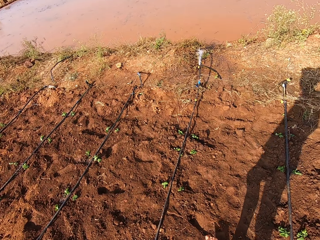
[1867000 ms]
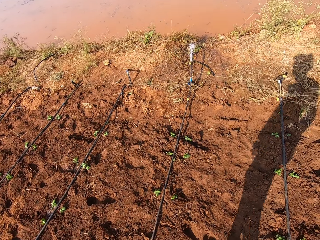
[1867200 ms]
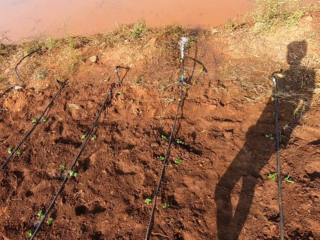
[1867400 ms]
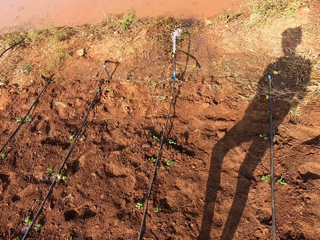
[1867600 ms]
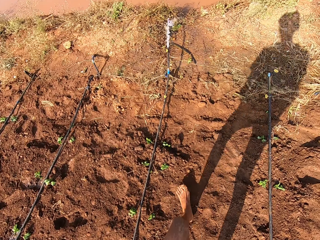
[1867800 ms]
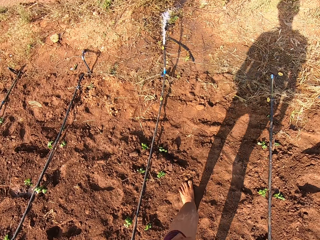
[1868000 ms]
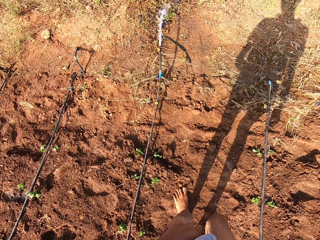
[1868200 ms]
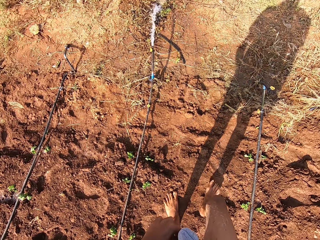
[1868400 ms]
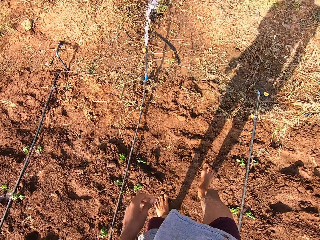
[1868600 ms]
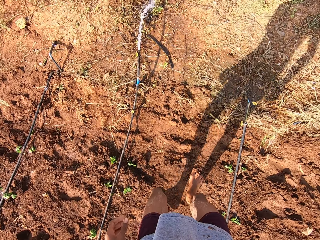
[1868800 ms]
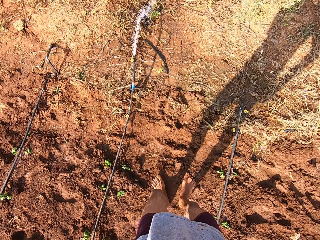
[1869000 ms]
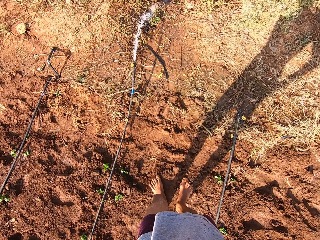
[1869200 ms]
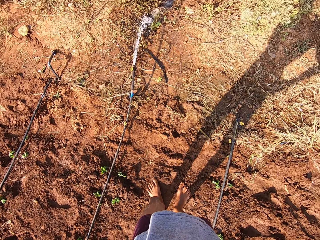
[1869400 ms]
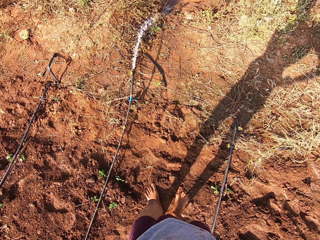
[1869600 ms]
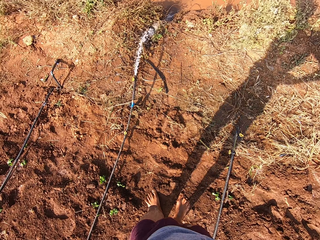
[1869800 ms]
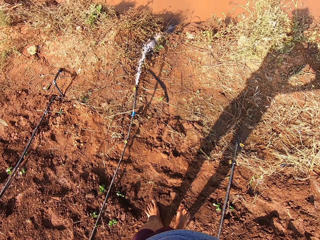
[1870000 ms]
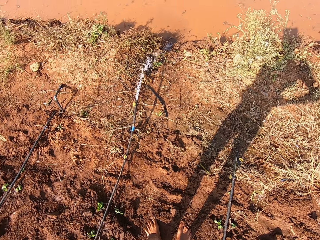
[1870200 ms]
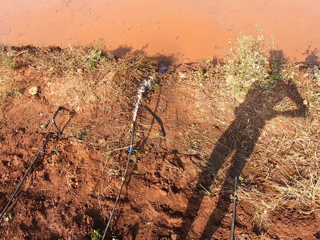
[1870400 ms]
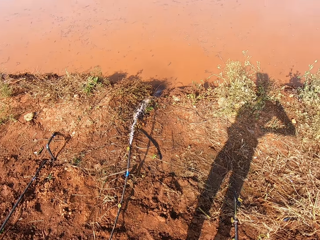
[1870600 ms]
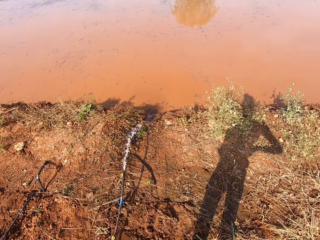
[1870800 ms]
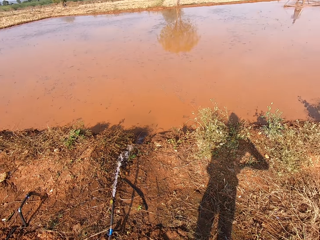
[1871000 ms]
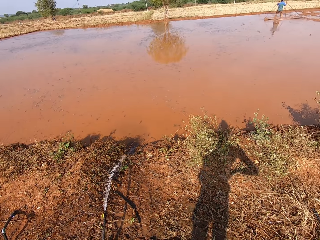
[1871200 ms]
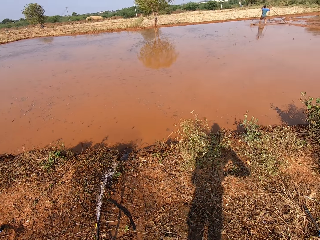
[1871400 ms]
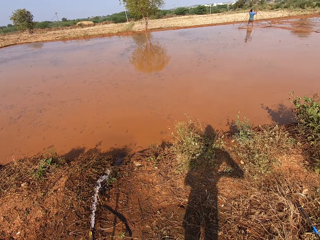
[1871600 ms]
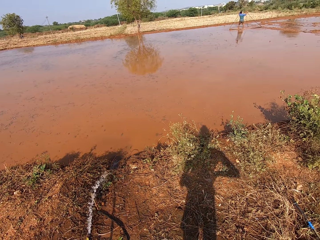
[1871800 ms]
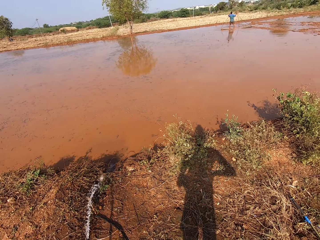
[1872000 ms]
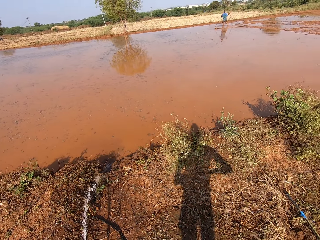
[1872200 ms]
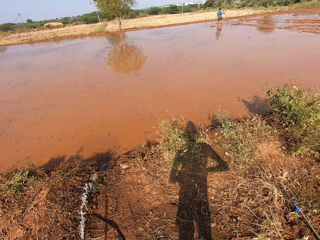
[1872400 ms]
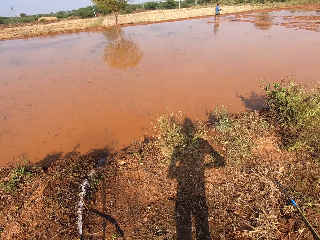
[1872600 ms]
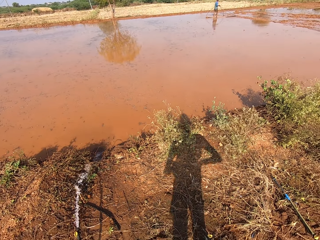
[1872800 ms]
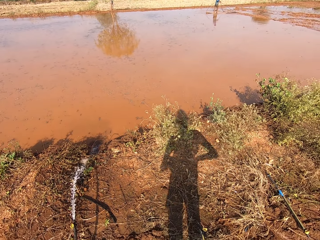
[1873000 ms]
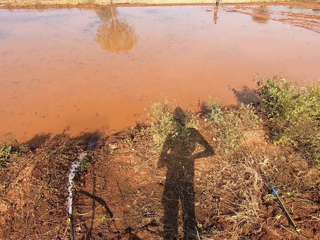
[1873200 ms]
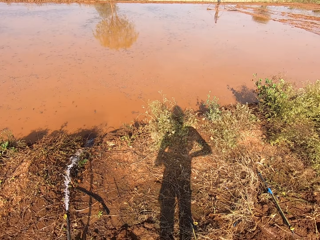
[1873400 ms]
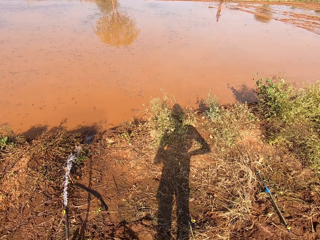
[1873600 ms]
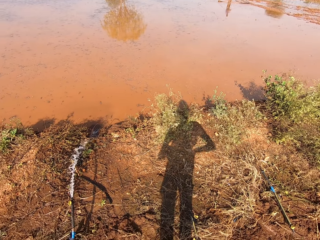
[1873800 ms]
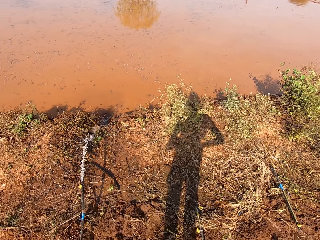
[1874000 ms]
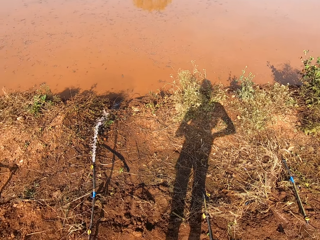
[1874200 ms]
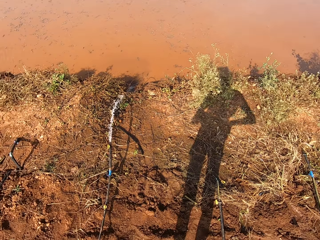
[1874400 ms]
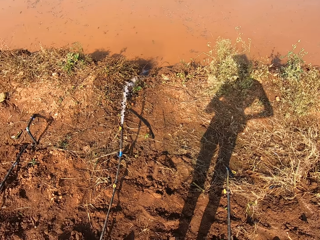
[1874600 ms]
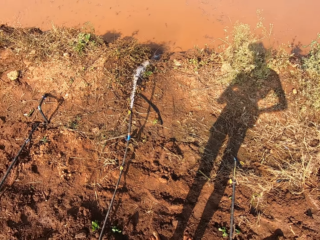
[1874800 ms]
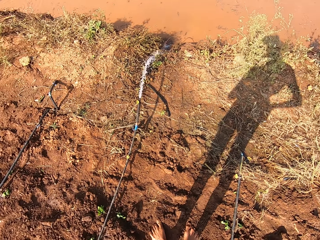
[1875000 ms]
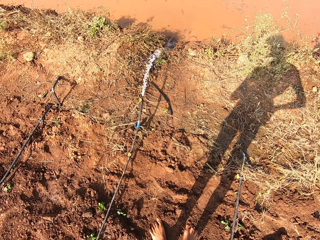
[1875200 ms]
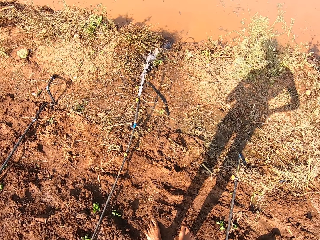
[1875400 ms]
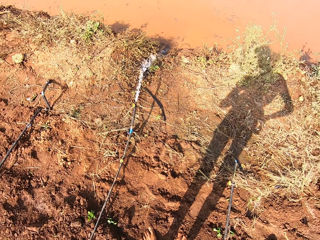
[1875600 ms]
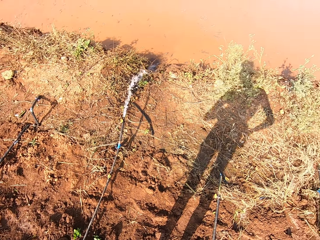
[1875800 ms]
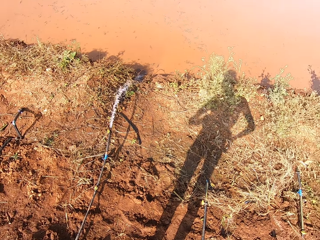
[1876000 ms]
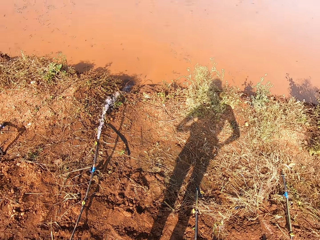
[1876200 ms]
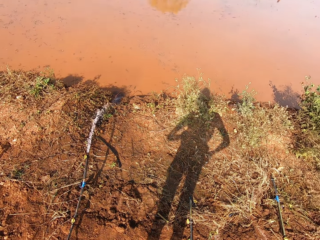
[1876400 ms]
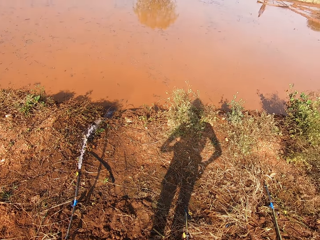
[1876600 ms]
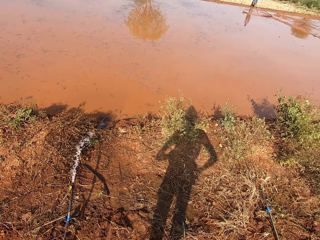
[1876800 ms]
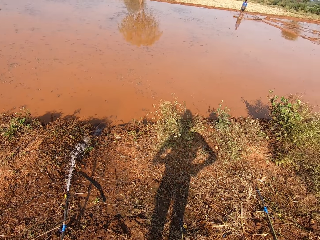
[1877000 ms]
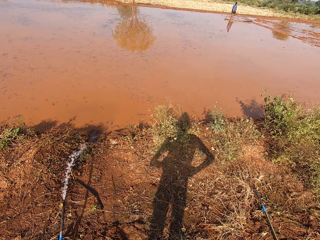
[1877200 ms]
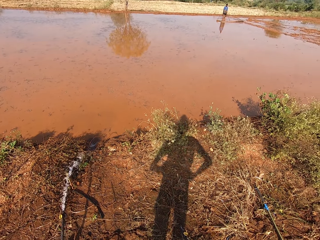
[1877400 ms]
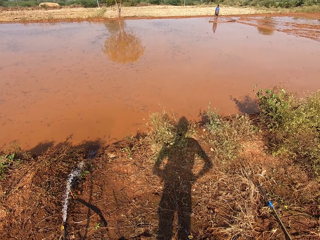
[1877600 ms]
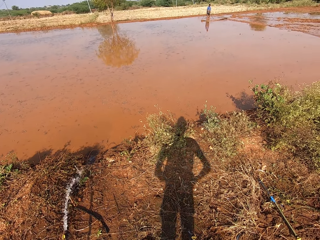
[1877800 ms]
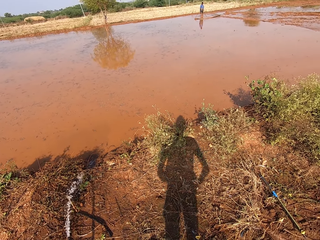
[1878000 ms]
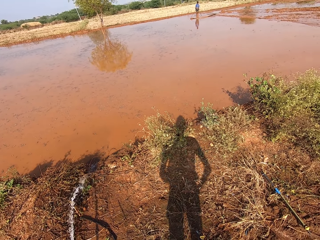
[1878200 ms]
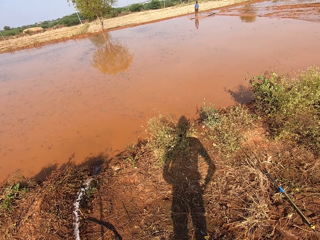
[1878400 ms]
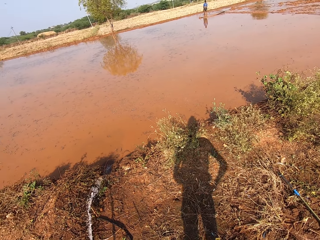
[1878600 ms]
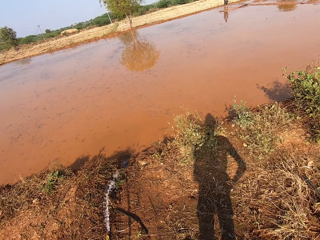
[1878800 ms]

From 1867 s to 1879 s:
The camera wearer walks and looks around. A man interacts with the camera wearer.

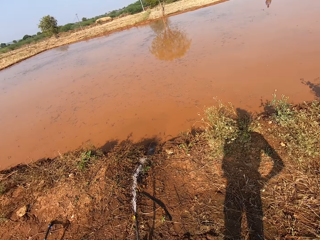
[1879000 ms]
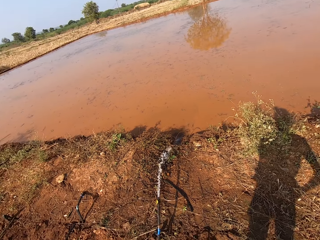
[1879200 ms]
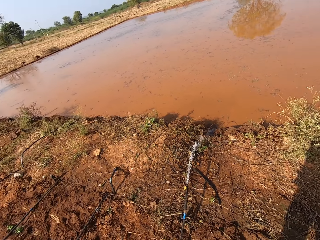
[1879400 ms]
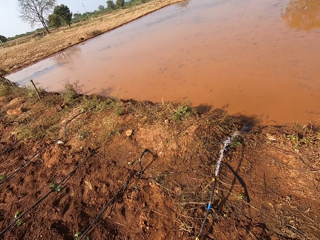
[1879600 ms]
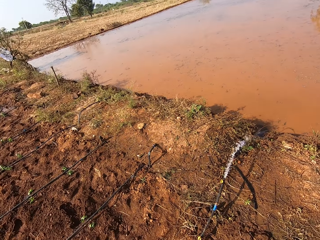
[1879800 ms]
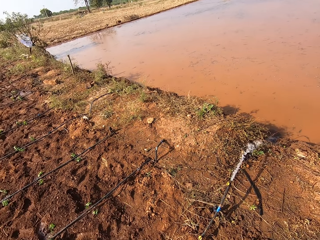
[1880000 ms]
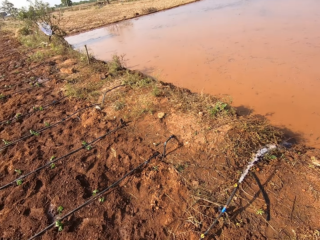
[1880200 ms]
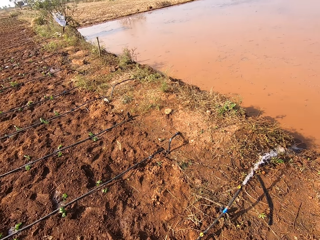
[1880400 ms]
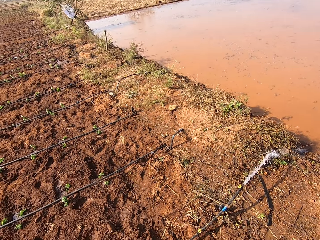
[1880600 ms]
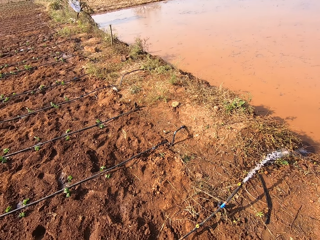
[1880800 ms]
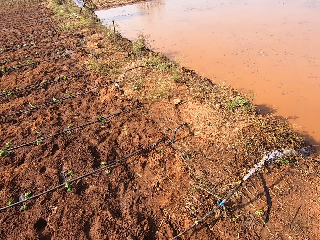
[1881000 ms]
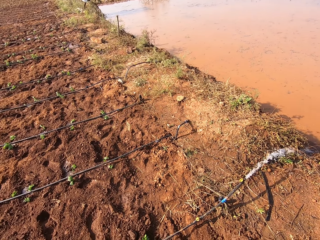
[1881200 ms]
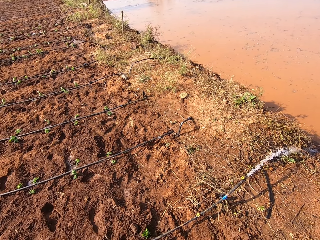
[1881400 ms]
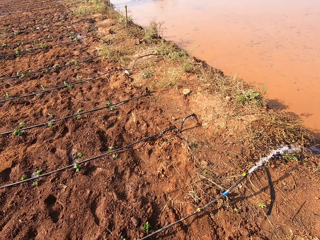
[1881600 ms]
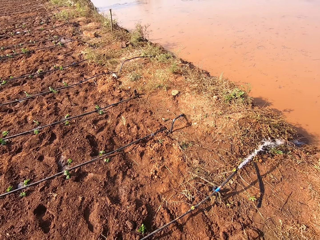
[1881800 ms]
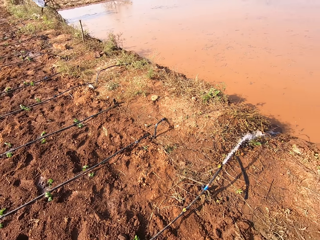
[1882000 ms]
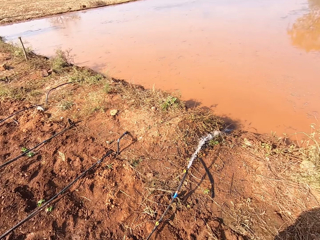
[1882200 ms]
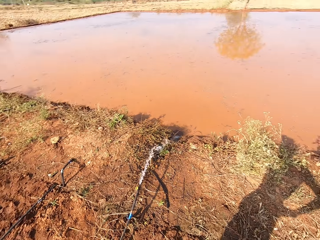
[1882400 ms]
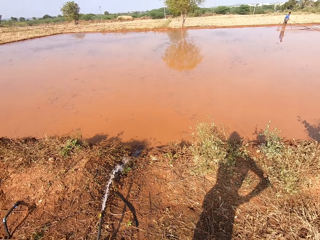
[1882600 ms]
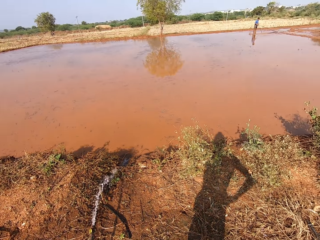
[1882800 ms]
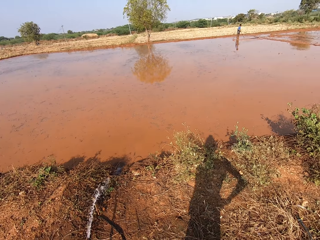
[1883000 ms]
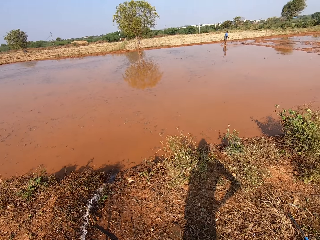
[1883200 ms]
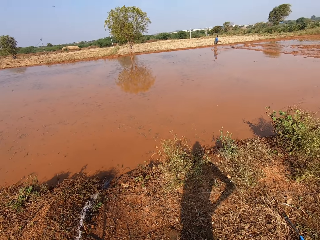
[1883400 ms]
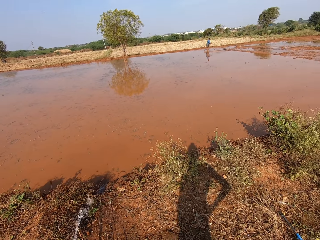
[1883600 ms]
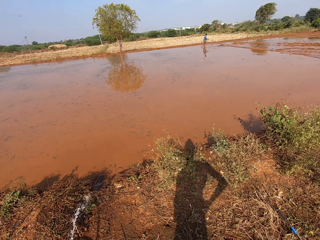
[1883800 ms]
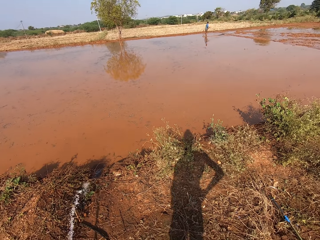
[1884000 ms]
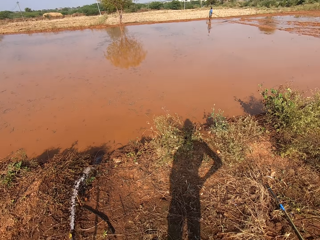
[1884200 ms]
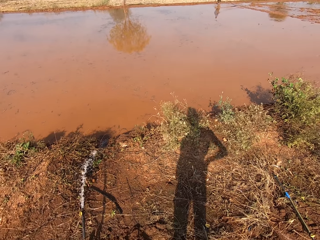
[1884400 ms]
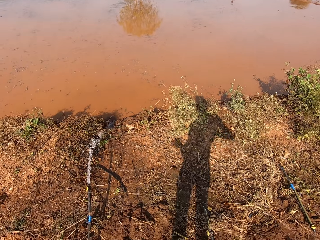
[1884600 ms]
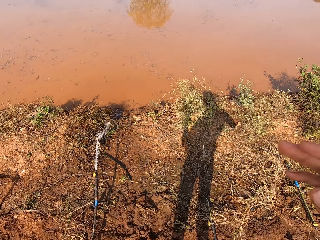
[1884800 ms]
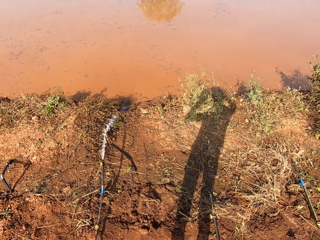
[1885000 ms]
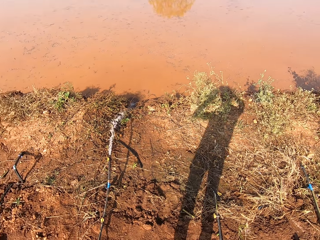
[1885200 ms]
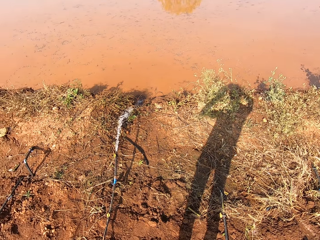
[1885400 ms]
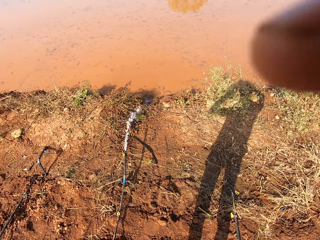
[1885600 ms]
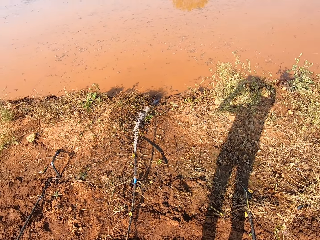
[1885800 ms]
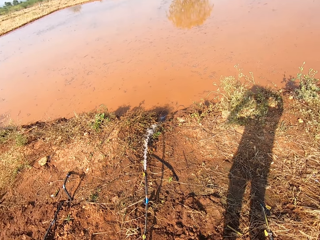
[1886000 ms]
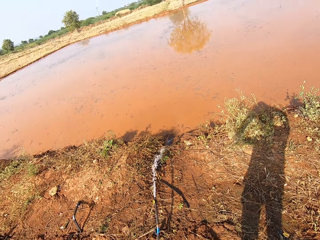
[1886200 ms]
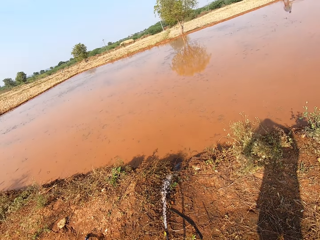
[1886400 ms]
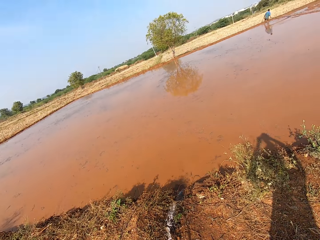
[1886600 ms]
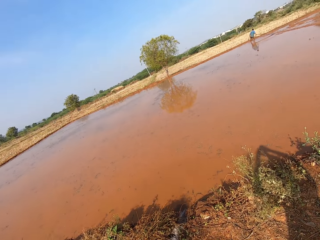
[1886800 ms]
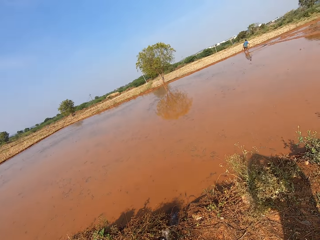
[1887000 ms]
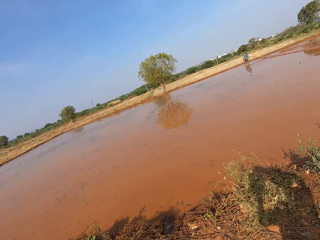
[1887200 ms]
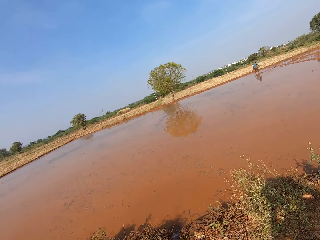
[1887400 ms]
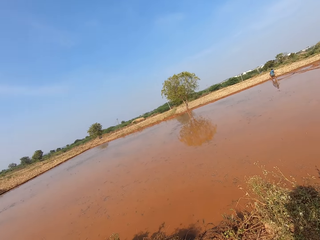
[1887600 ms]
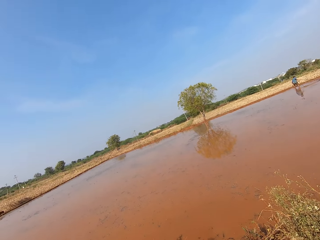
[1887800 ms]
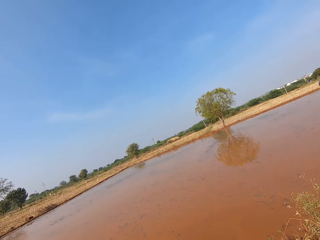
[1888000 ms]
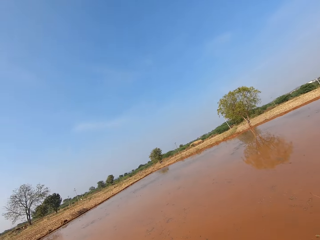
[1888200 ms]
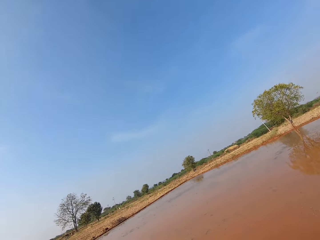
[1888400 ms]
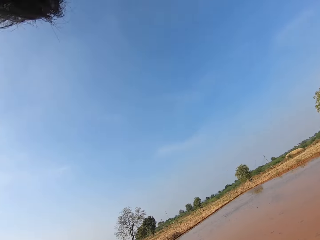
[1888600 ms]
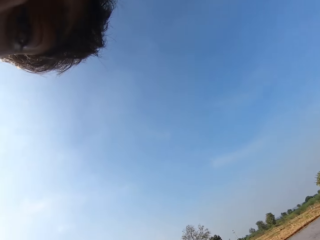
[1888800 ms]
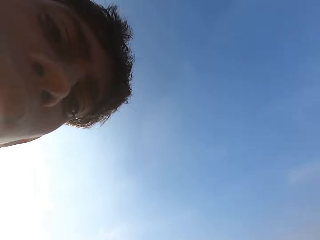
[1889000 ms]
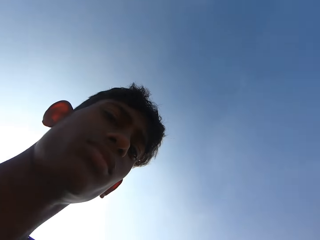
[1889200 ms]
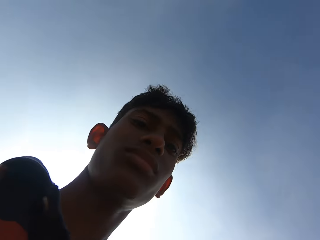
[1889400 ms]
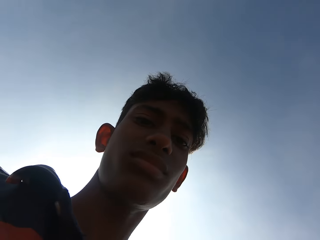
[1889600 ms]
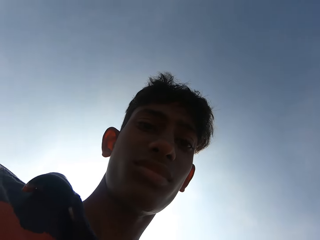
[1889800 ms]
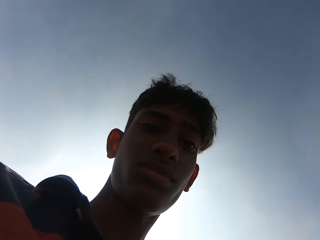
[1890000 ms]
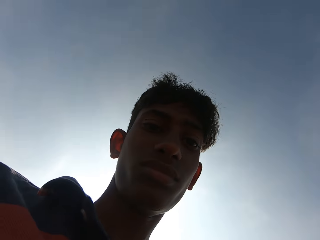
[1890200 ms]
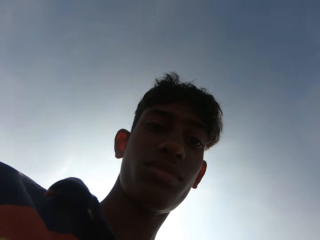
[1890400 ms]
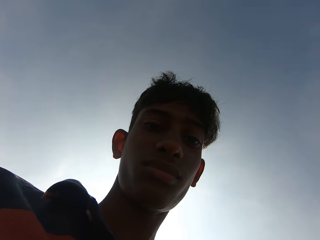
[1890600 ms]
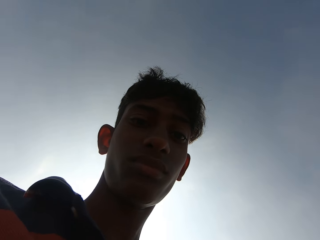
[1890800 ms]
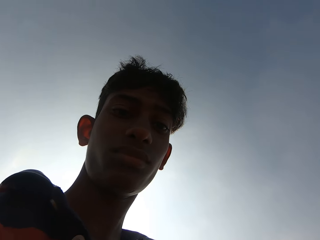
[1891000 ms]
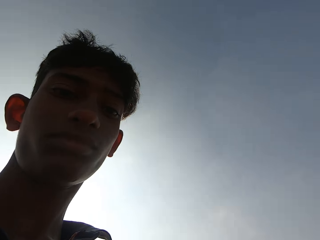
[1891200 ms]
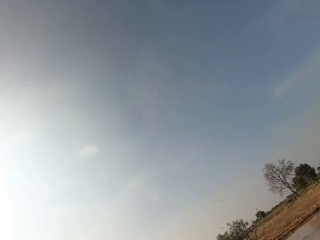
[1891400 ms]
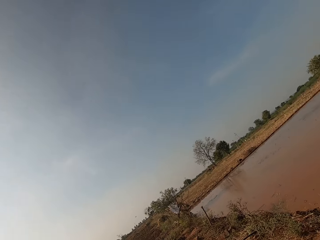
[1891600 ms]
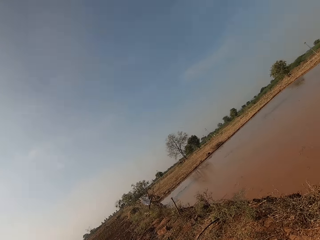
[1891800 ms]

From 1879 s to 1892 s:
The camera wearer removes the camera. They look around. They look at the camera.
